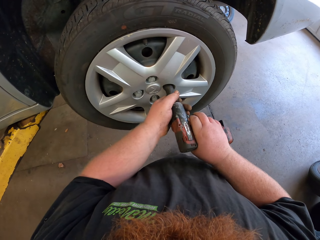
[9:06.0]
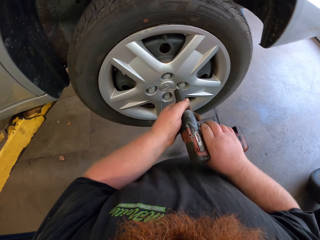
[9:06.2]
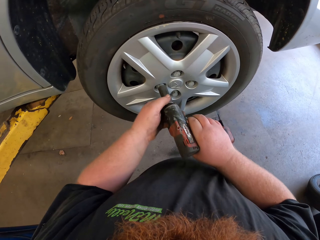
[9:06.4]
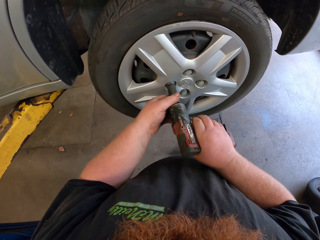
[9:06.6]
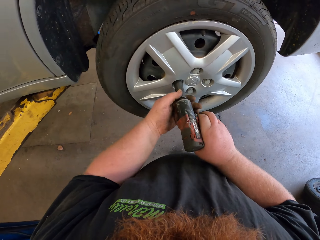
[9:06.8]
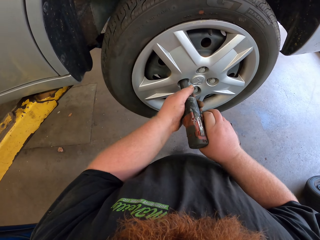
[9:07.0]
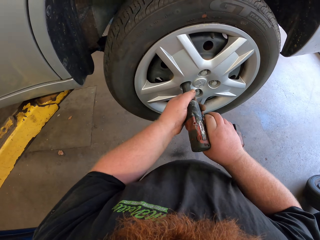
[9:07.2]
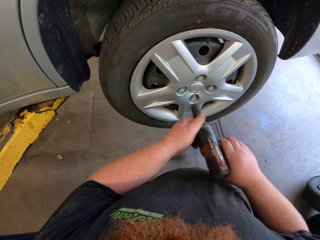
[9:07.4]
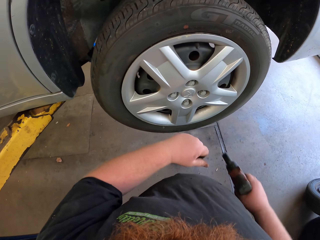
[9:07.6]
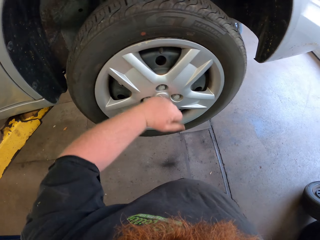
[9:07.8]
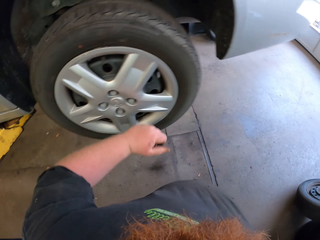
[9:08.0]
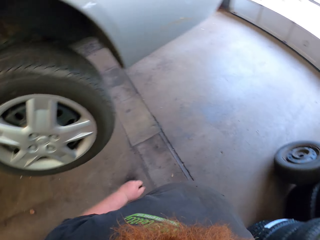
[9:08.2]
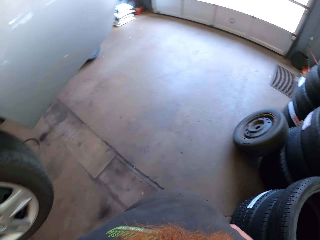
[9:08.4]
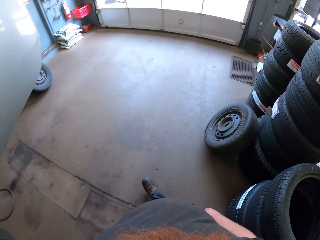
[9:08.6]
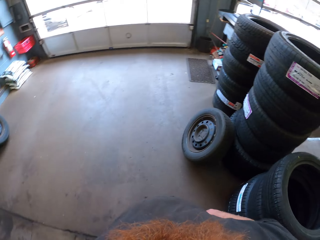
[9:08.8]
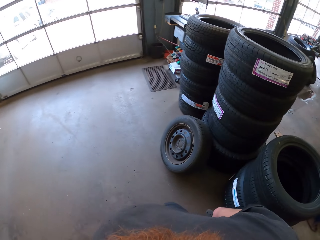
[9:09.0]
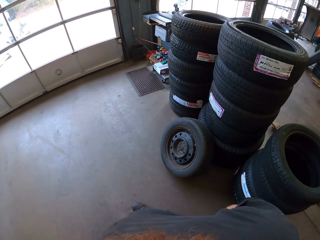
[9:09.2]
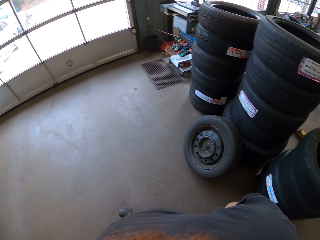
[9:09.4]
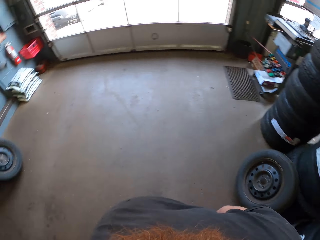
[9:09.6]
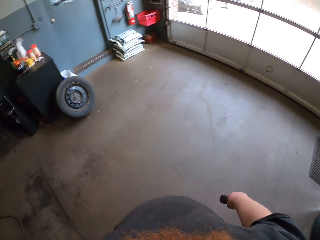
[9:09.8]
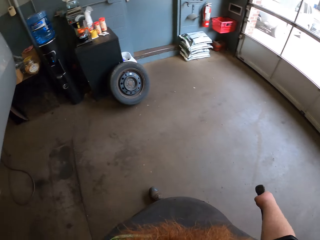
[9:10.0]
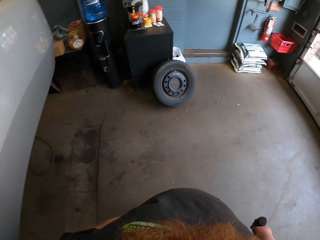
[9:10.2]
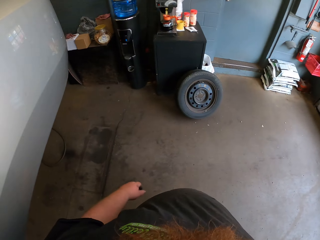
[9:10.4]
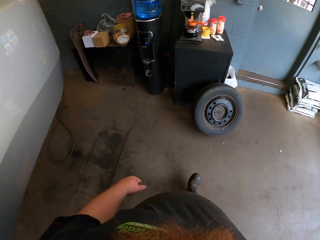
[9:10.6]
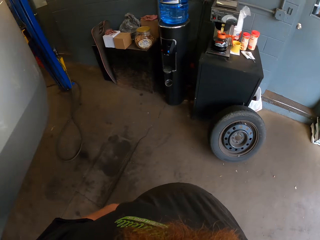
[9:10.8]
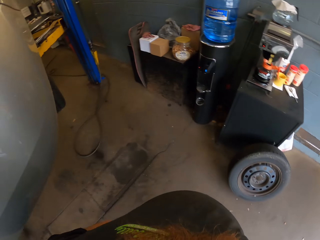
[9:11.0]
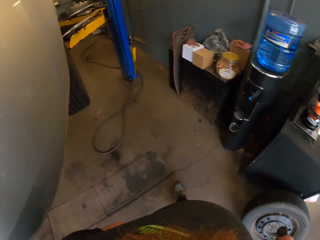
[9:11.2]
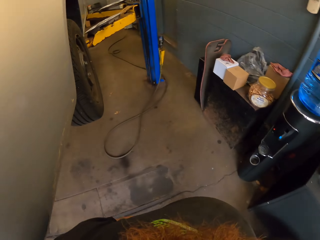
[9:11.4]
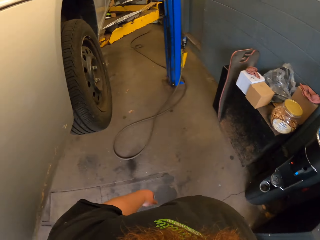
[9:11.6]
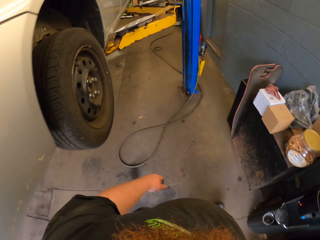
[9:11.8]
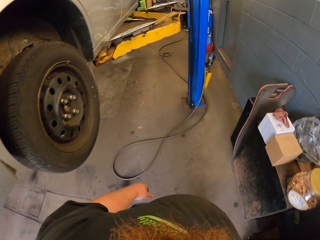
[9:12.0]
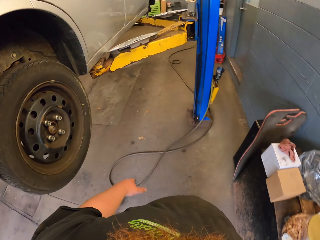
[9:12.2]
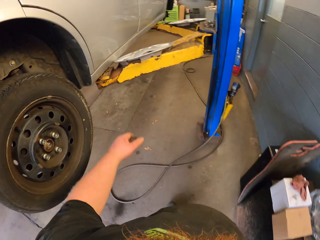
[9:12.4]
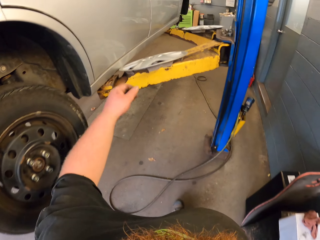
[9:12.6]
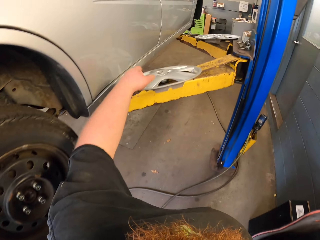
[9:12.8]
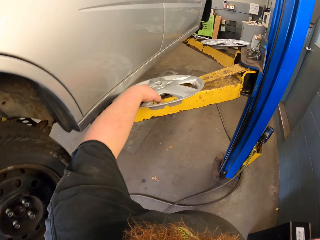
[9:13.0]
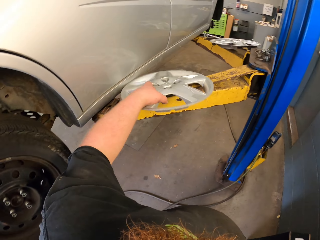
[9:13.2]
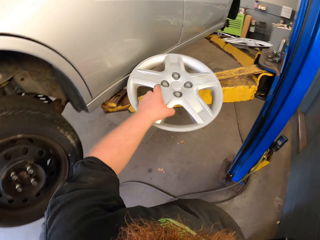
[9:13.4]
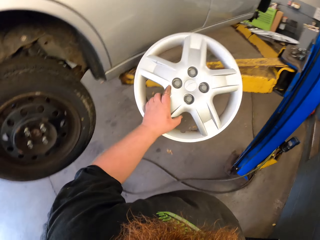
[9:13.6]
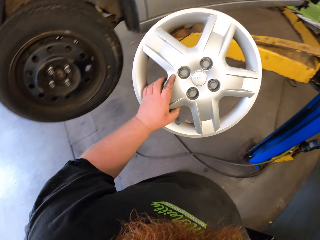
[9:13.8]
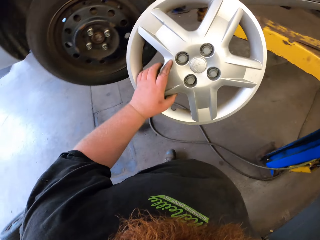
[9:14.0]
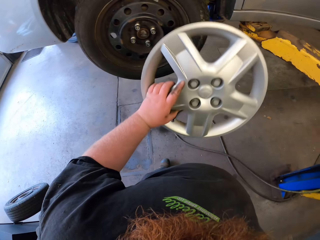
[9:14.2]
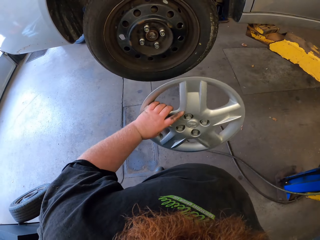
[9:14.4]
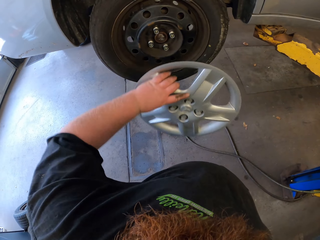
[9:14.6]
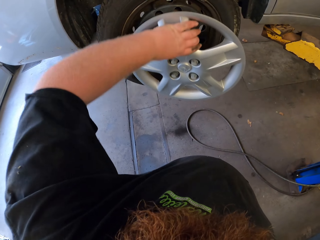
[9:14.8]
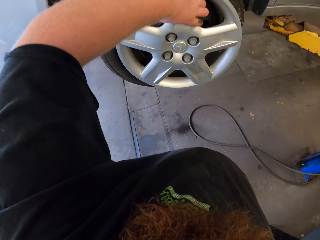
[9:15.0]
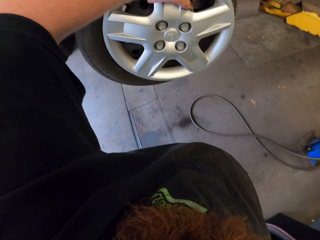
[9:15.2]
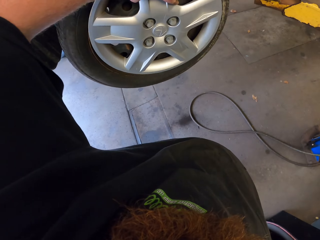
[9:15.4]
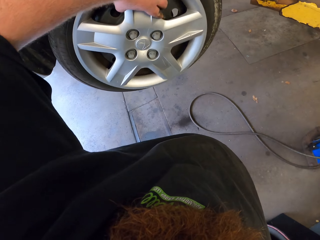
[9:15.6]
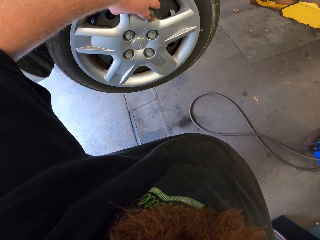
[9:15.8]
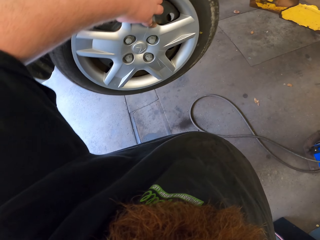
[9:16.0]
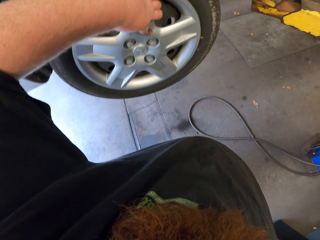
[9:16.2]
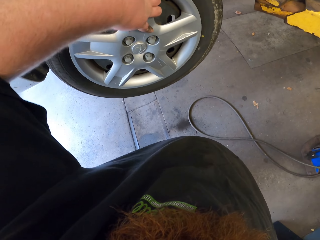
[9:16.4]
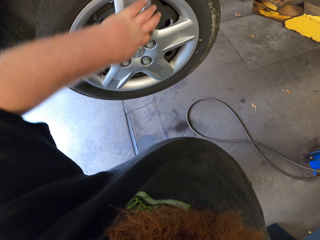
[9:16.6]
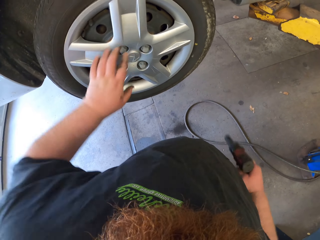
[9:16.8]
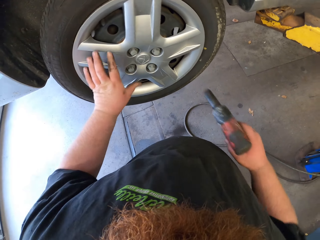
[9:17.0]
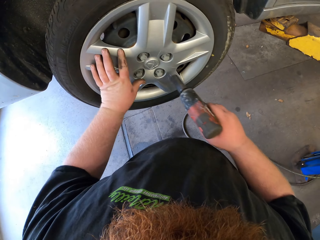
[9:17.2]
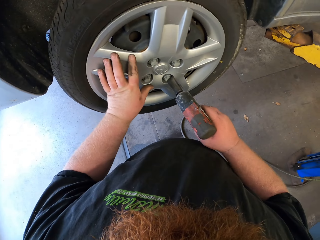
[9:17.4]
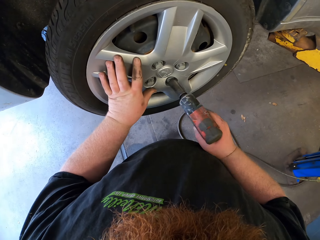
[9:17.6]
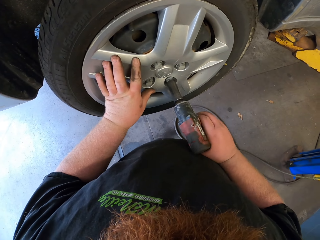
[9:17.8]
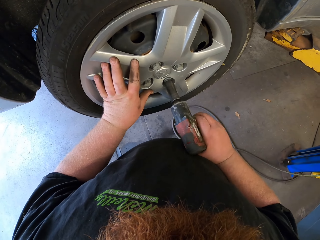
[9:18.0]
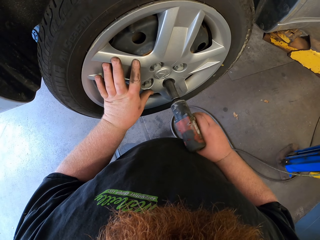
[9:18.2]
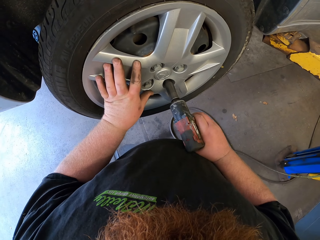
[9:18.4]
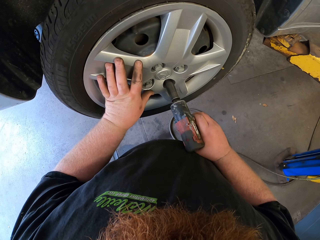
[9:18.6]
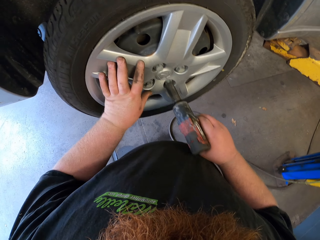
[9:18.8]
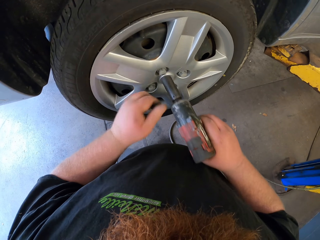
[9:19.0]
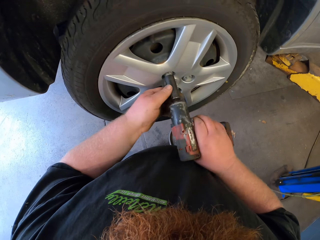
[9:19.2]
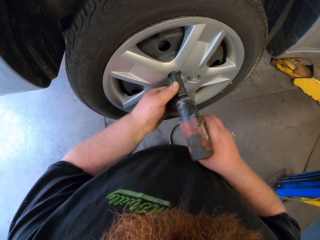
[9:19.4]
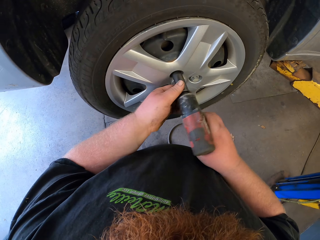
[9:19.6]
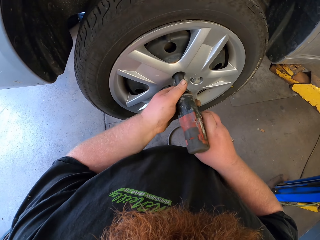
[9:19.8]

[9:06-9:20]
The camera wearer walks towards the car lifter. He picks up a rim cap with his left hand. He fixes the rim cap on the tire. He tightens the bolts on the rim of the tire.
